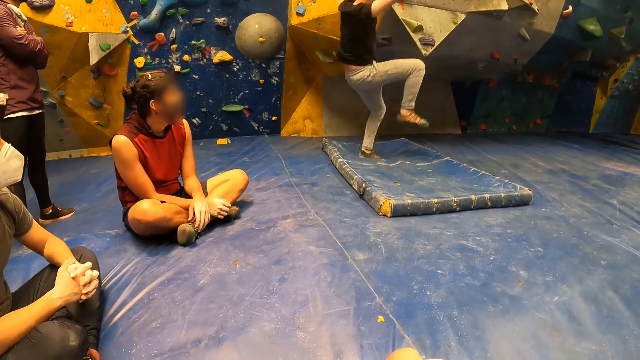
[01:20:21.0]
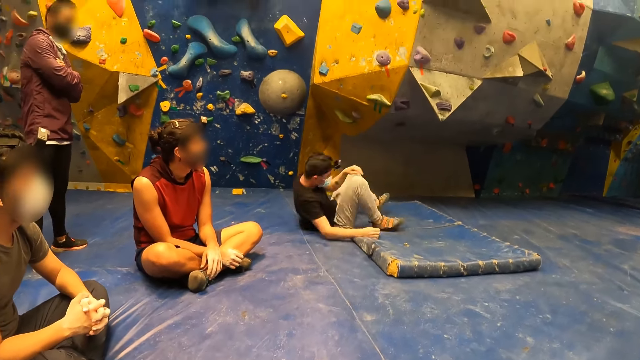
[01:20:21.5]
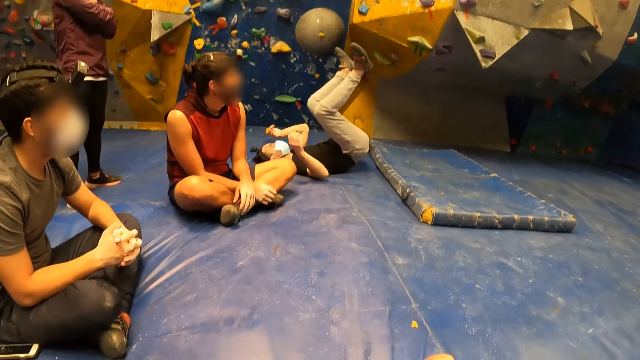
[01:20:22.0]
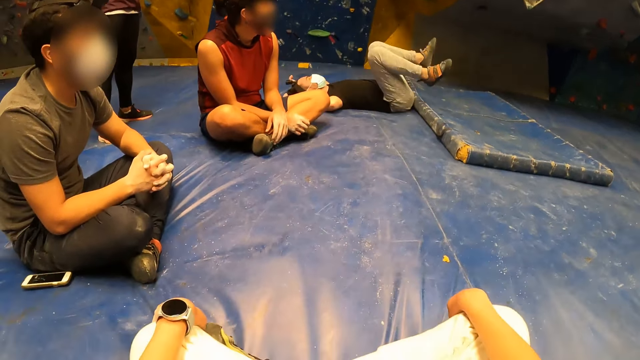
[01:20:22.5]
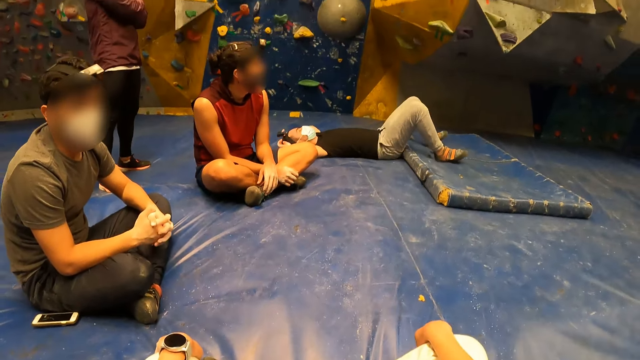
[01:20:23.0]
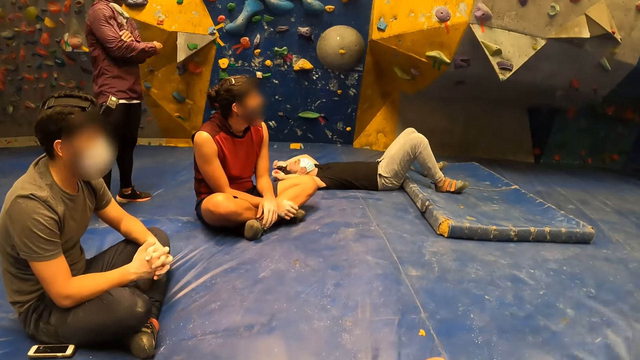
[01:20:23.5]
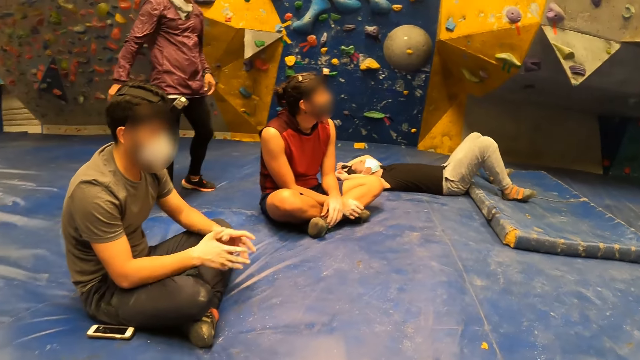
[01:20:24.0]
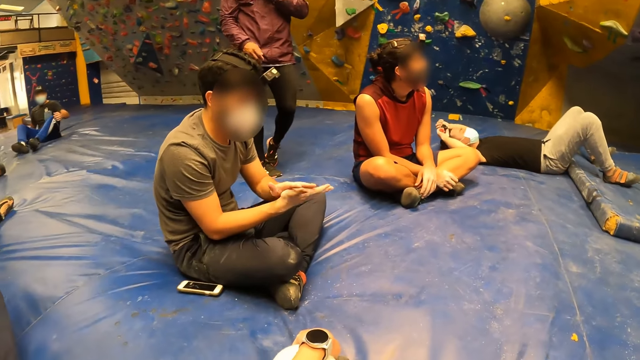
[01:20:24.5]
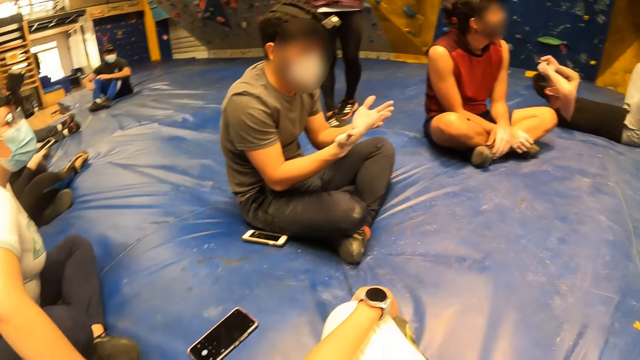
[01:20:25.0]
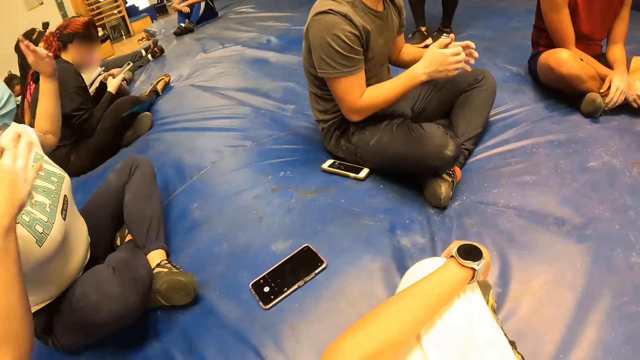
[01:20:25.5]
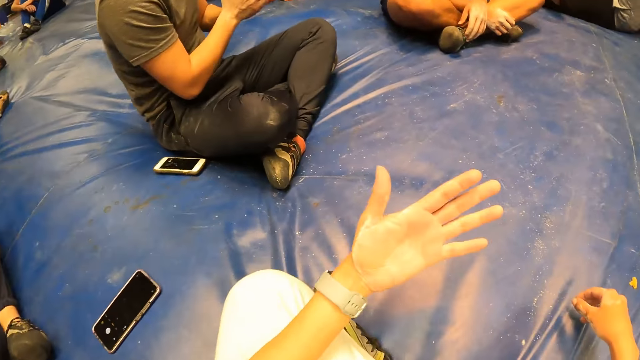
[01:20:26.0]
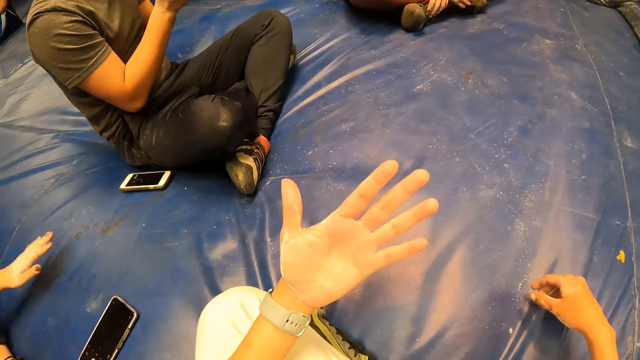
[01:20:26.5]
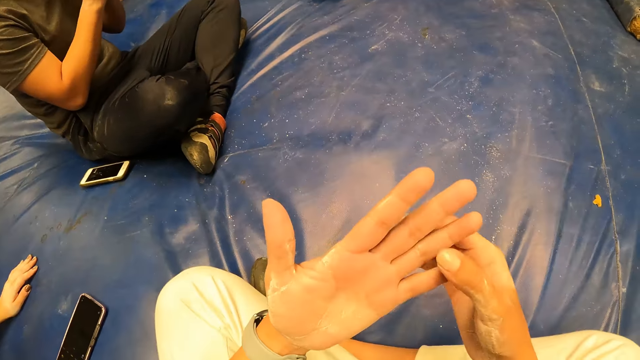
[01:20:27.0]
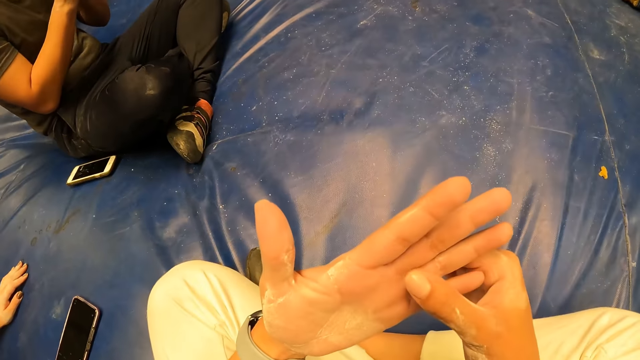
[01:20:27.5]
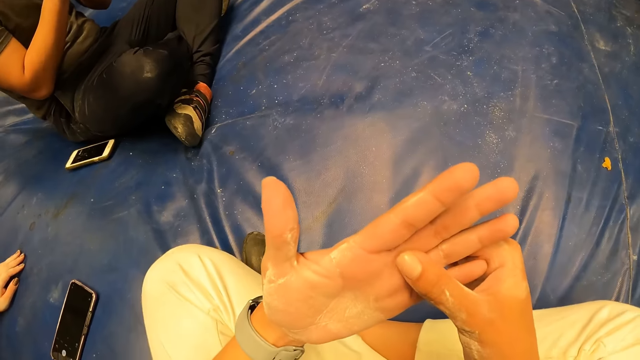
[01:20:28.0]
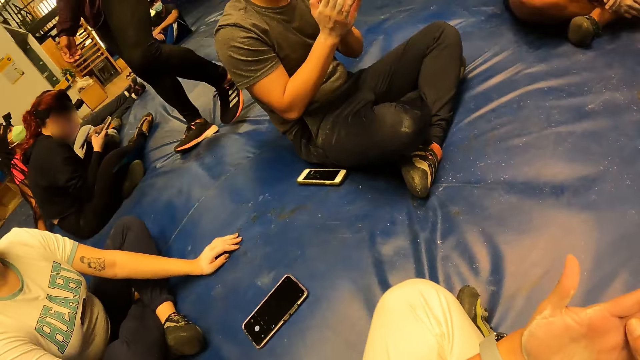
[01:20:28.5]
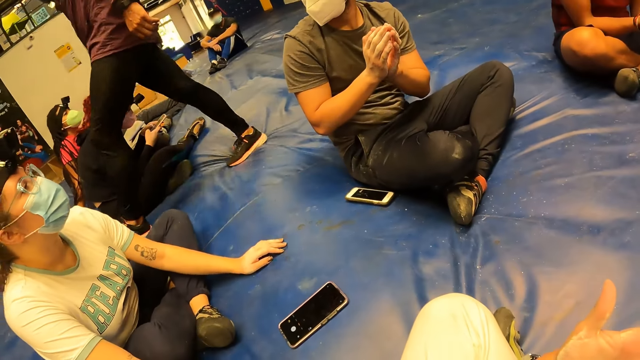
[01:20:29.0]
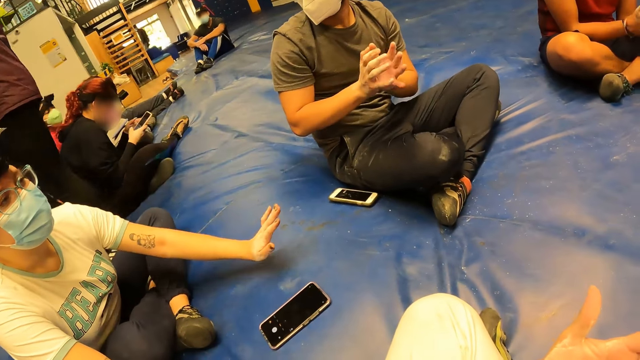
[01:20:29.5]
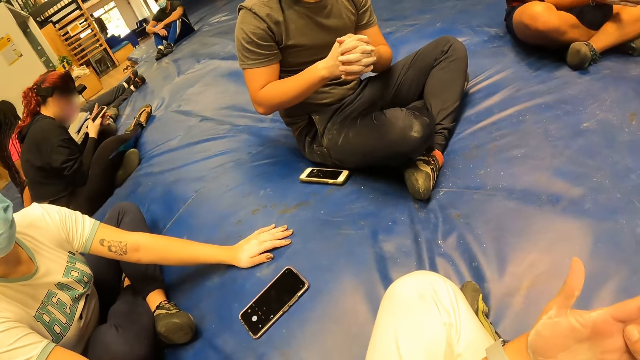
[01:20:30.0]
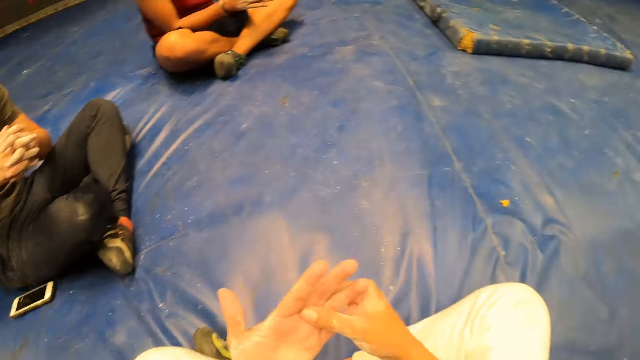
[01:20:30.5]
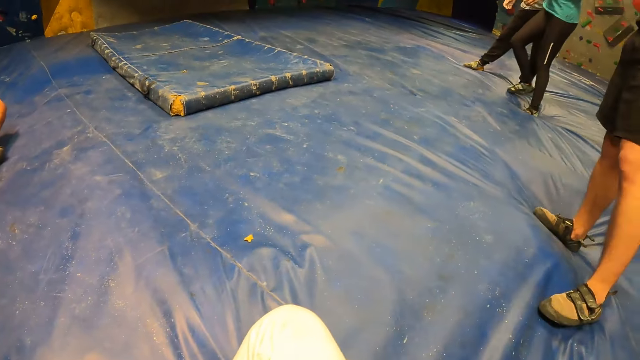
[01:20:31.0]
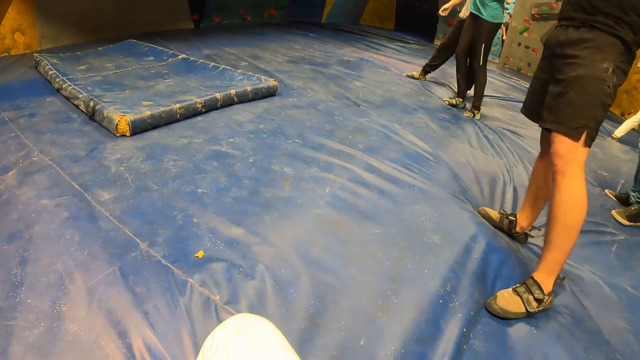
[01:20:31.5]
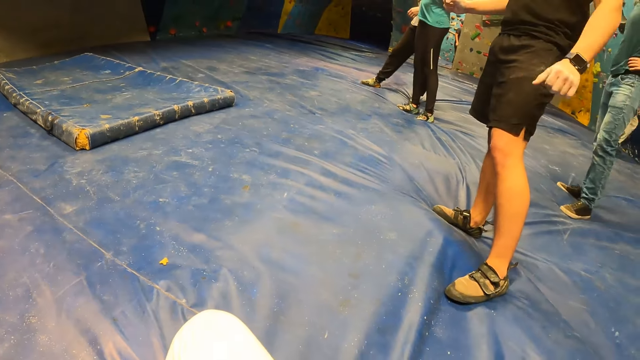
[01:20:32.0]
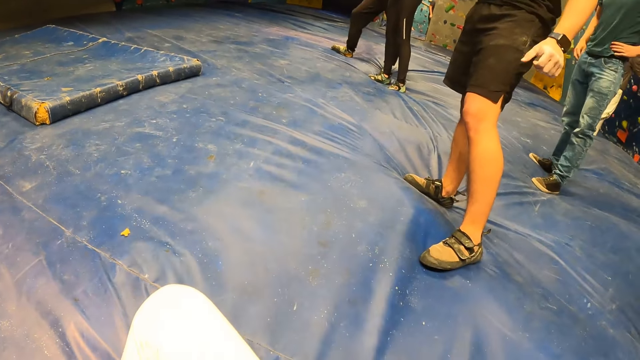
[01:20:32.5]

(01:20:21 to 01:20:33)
A man puts the hands together. The camera wearer lifts up the hand. He touches his left hand with his right hand. He moves around the room.

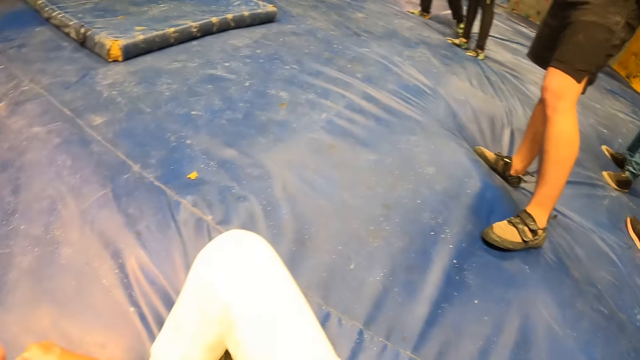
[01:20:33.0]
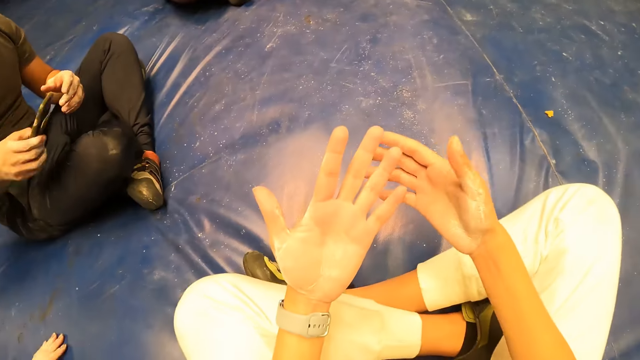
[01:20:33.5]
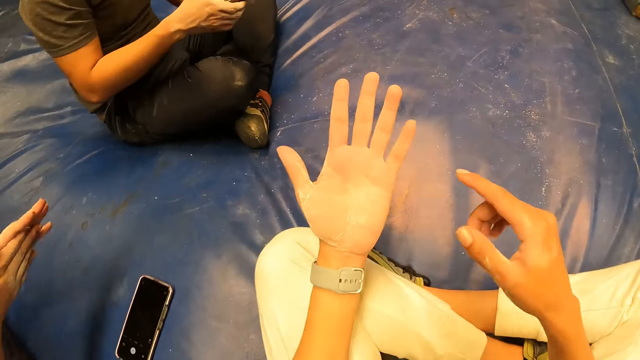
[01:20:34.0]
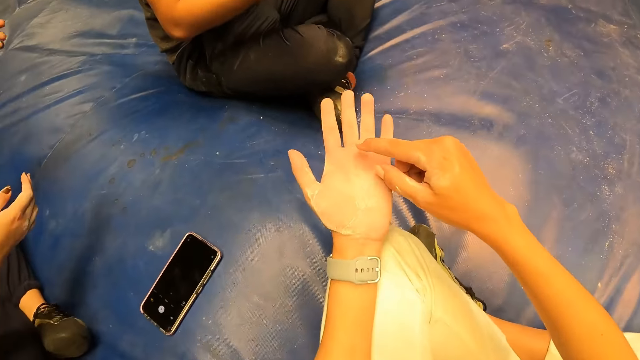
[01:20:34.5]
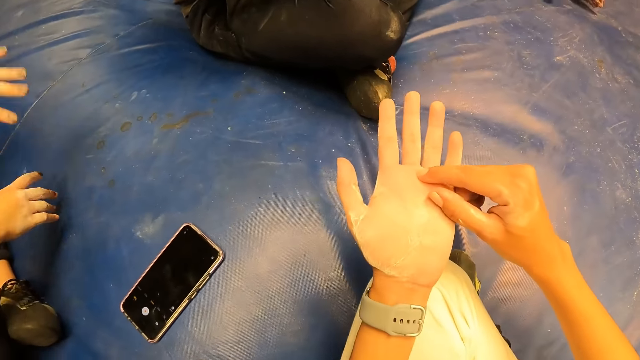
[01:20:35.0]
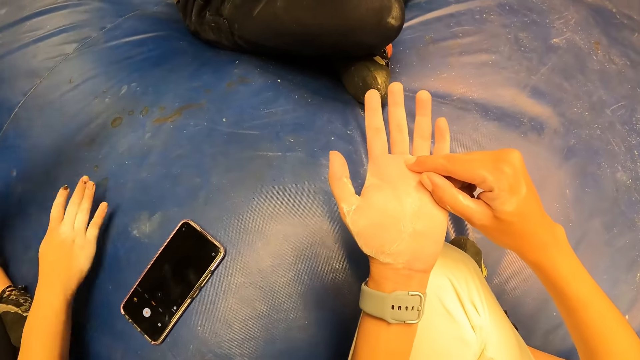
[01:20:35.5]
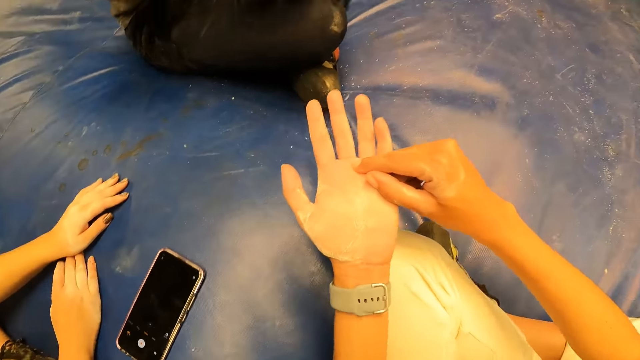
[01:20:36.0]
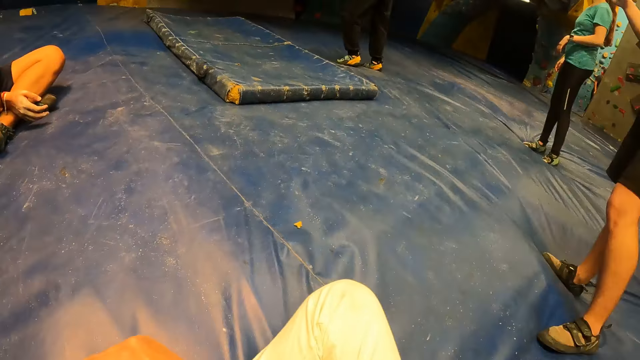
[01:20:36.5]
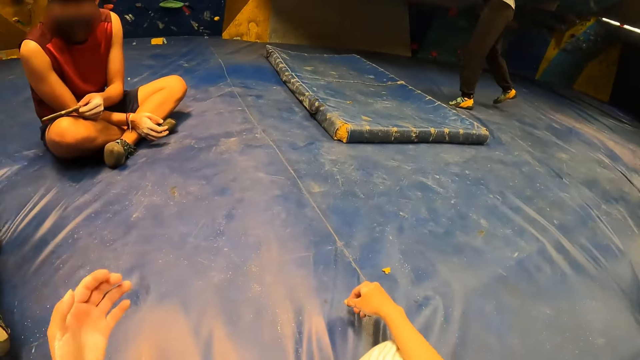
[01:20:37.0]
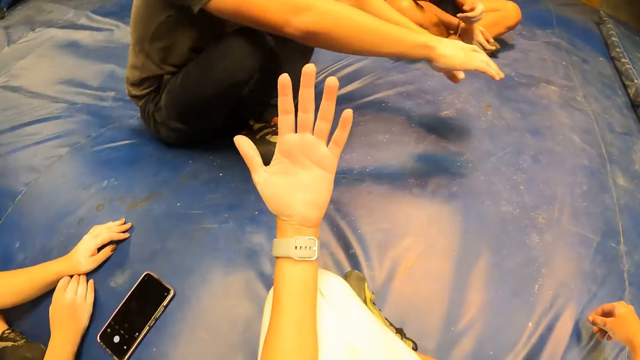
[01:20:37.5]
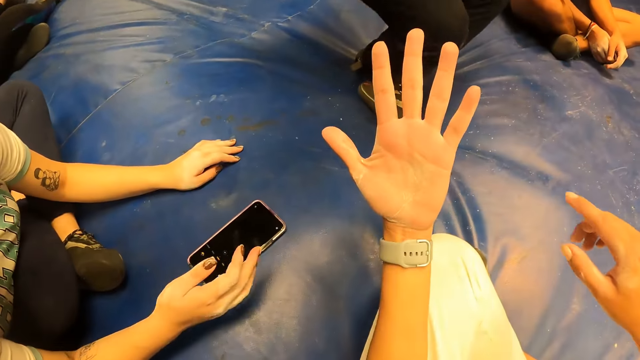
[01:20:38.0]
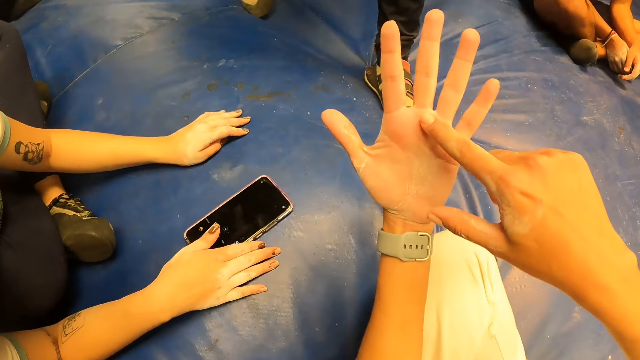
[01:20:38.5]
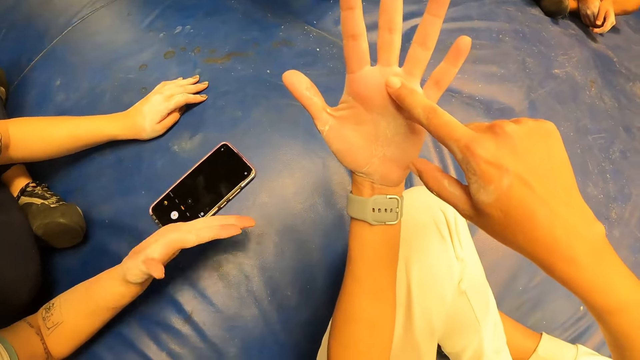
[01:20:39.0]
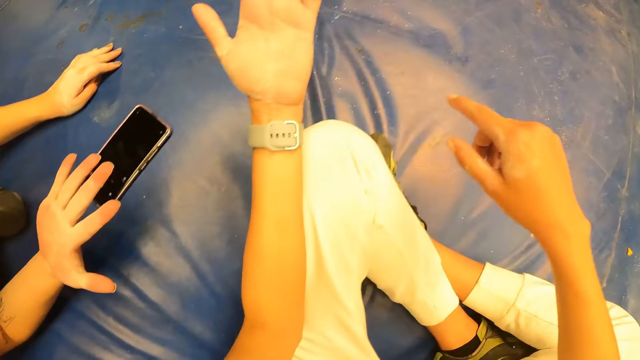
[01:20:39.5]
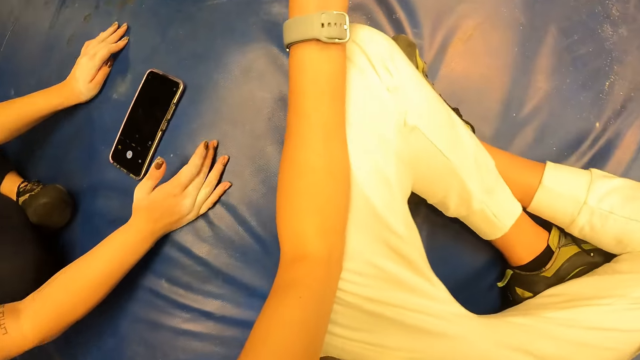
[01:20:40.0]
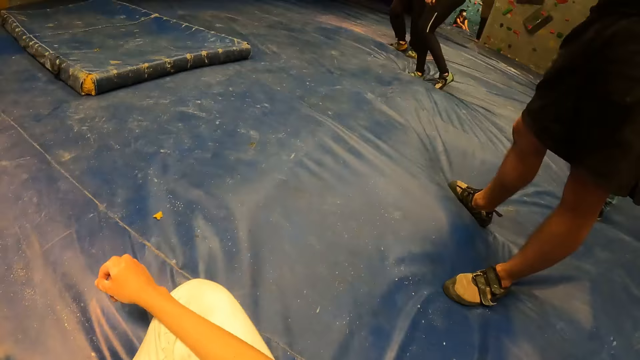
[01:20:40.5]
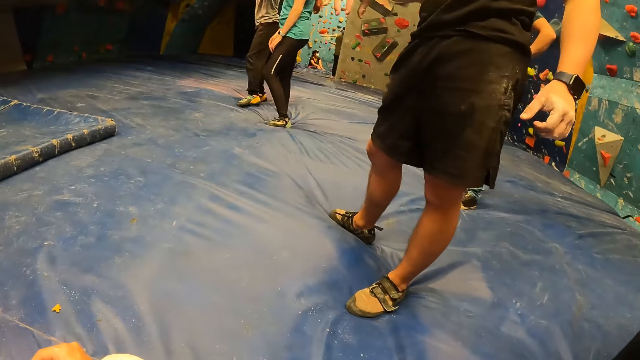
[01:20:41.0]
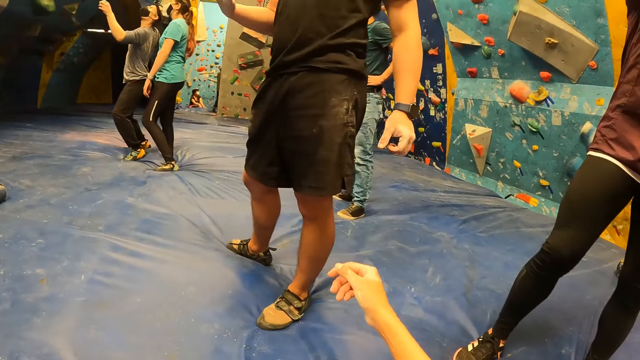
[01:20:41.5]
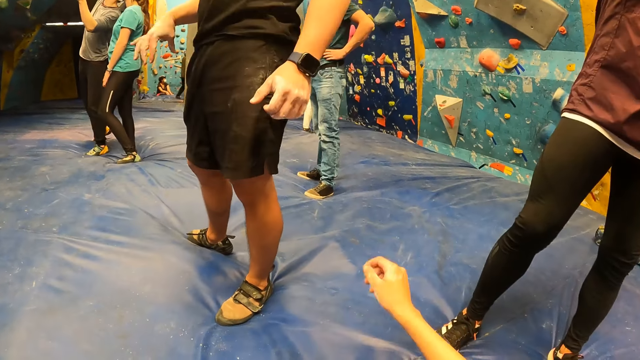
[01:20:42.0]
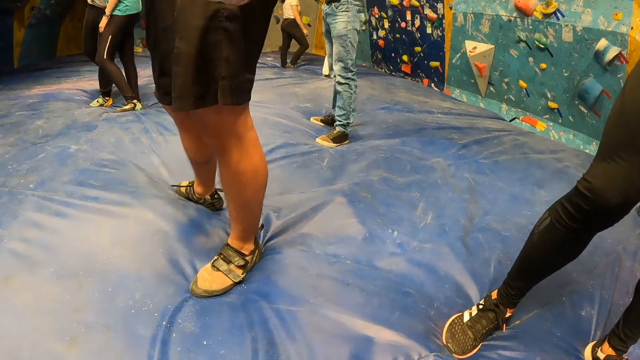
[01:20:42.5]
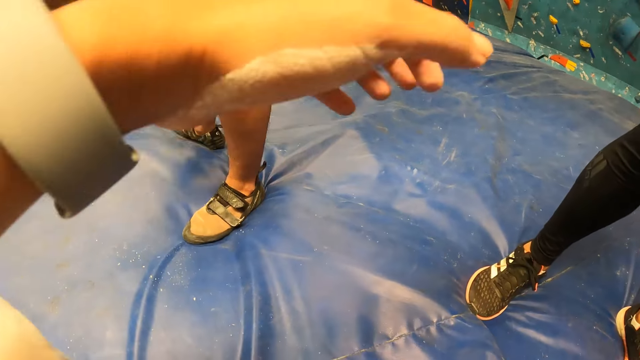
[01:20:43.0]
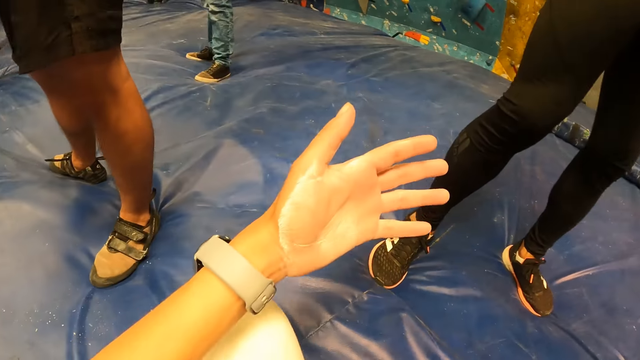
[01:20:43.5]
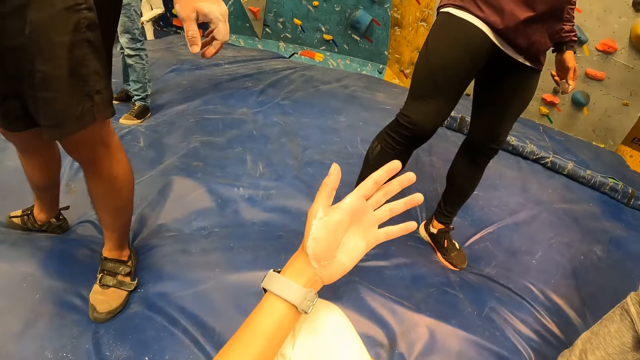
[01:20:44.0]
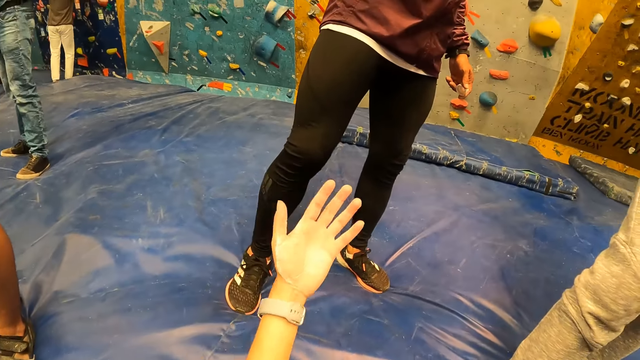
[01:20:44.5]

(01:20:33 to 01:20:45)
The camera wearer touches the palm of his left hand with his right hand. He moves around the room and lifts up the hand. He touches his left hand with his right hand. He converses with a woman. He moves around the room and lifts up the hand.
